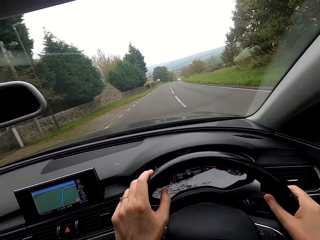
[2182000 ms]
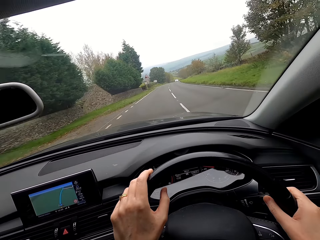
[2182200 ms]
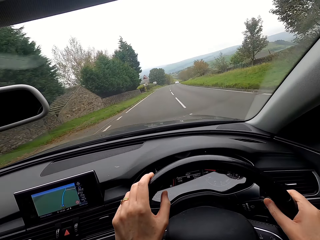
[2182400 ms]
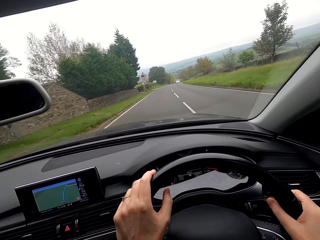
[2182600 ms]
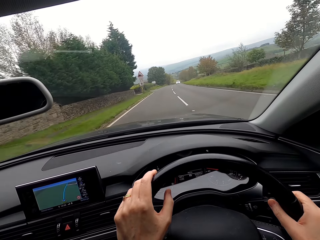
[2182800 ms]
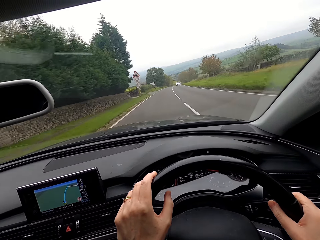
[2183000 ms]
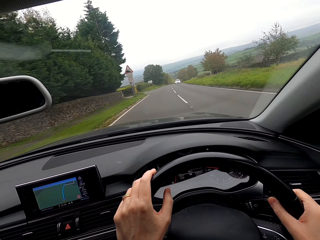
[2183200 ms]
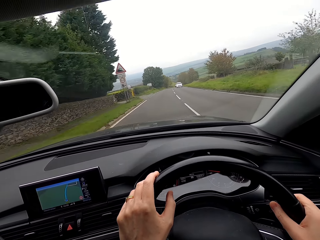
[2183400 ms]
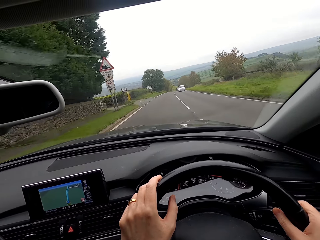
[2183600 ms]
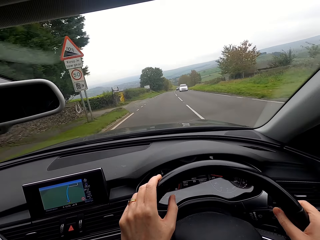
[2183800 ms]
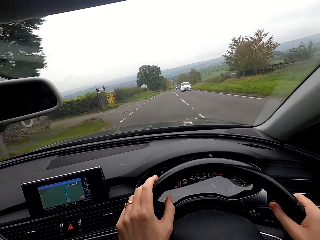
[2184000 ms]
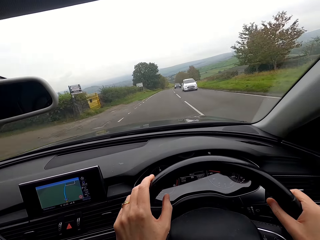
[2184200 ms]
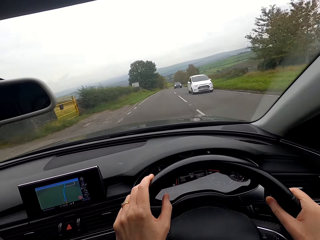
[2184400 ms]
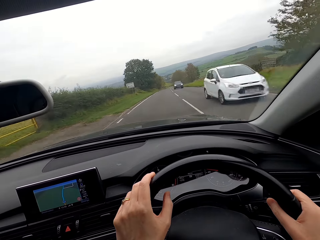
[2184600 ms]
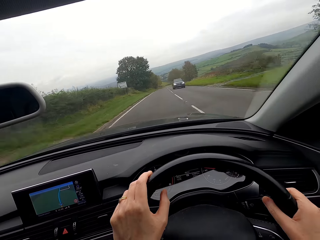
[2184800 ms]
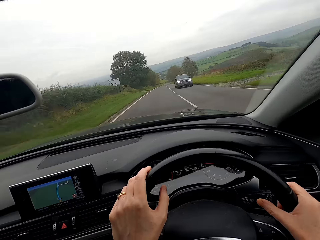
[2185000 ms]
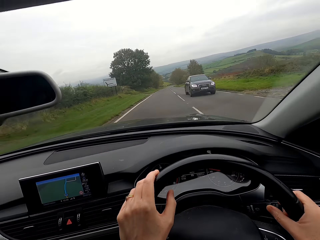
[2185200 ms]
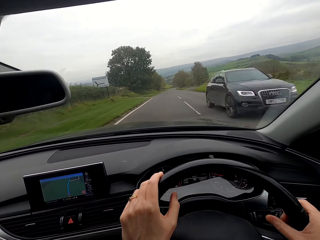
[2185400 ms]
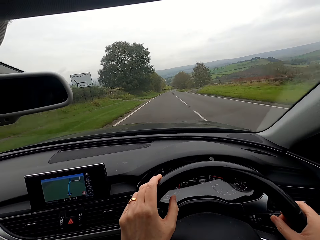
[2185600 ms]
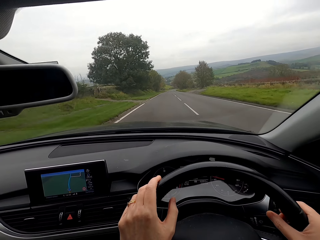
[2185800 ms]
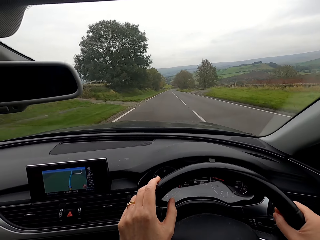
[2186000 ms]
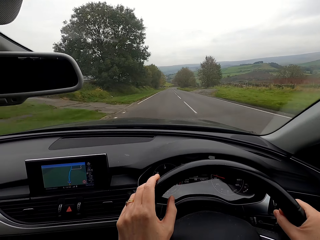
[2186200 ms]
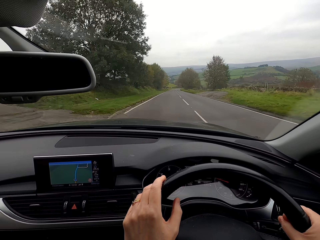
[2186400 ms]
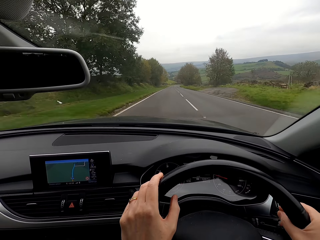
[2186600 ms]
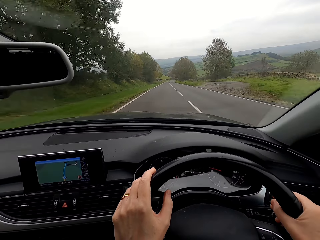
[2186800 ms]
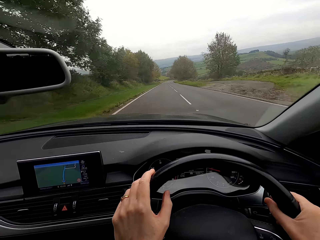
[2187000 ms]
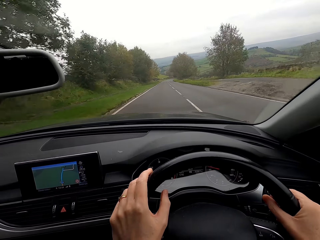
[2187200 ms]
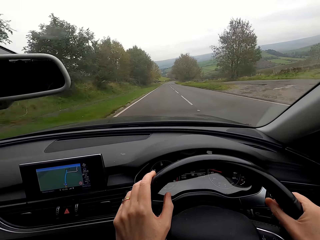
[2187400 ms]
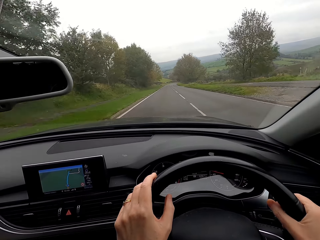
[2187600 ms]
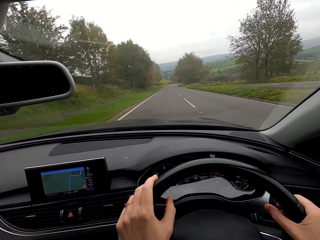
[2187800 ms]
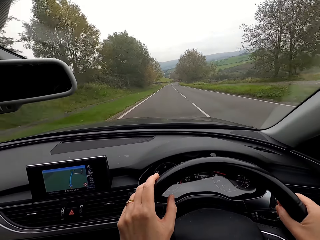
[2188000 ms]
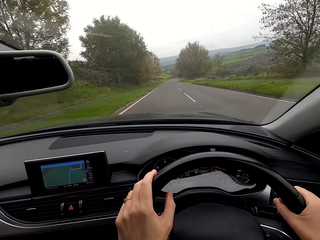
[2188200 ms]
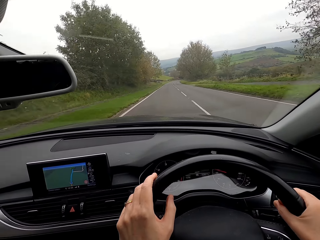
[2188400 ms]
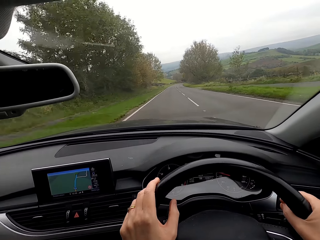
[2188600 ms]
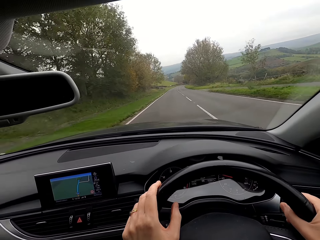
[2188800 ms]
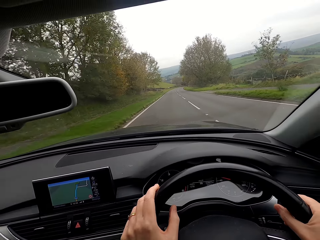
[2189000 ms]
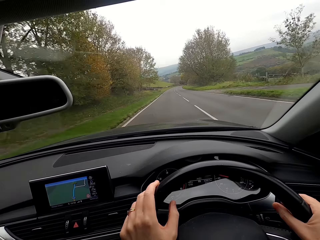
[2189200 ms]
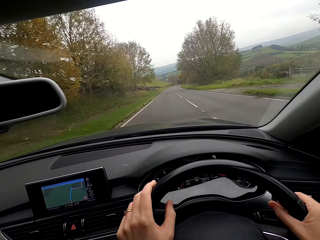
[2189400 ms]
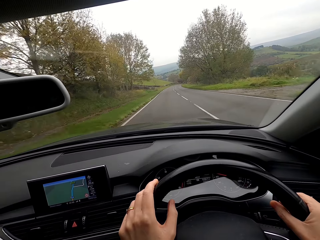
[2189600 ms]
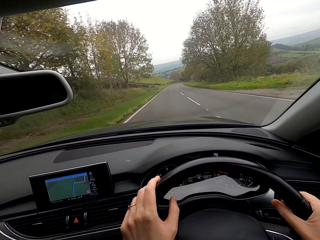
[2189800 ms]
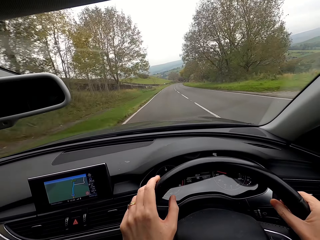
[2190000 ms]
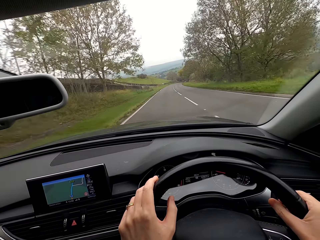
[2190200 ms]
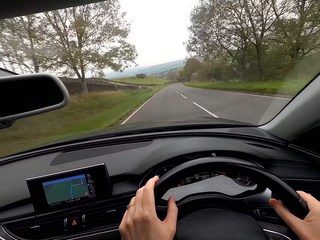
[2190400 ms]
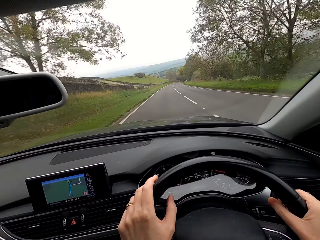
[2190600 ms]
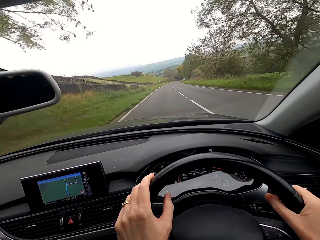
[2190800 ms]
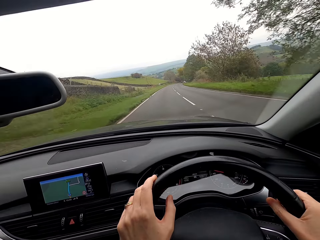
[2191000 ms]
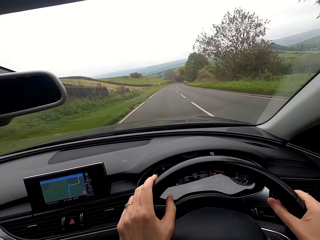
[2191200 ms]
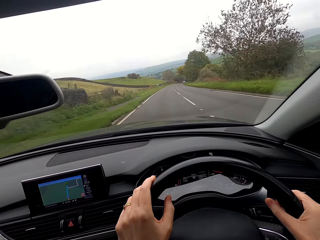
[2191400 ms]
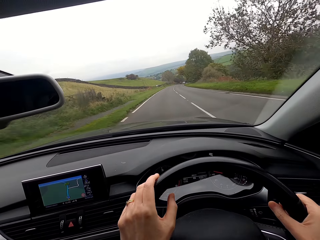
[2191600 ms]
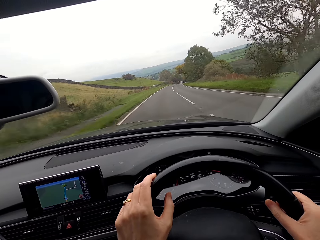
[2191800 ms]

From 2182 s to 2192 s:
A white car drives past the camera wearer. A black car drives past them.

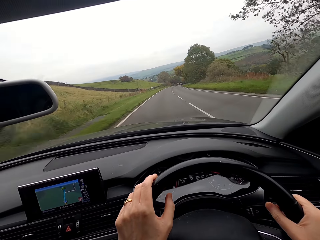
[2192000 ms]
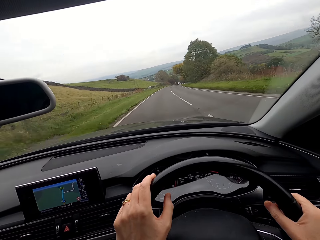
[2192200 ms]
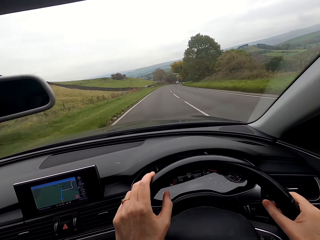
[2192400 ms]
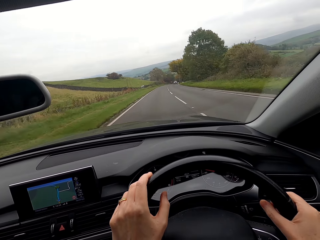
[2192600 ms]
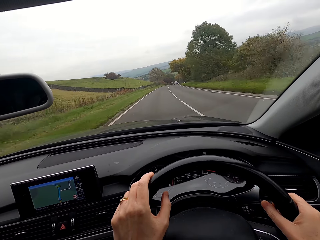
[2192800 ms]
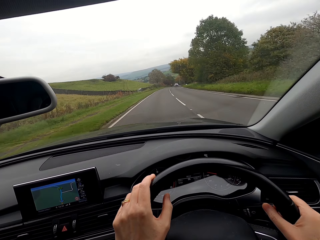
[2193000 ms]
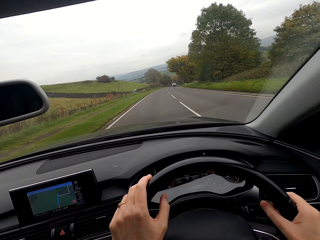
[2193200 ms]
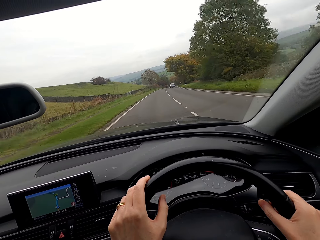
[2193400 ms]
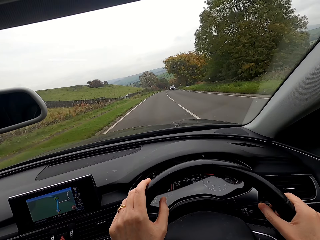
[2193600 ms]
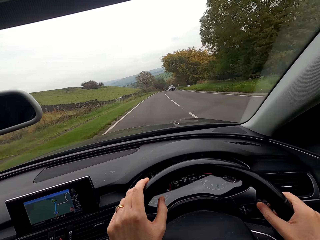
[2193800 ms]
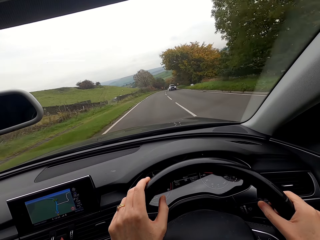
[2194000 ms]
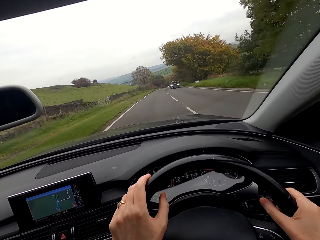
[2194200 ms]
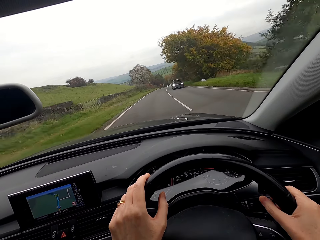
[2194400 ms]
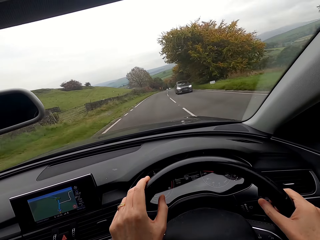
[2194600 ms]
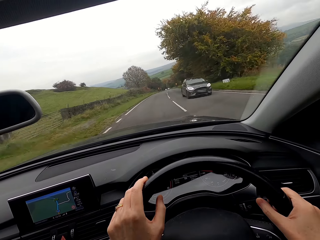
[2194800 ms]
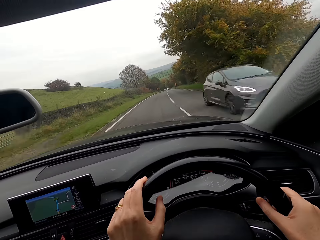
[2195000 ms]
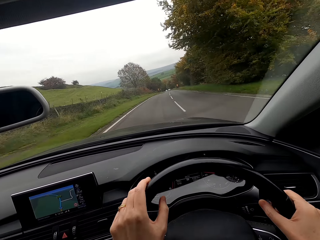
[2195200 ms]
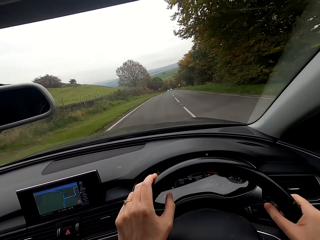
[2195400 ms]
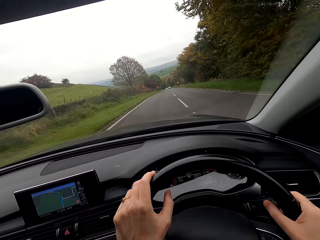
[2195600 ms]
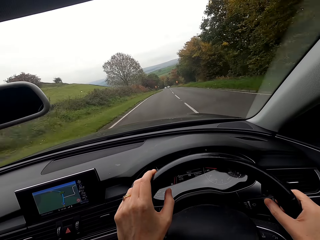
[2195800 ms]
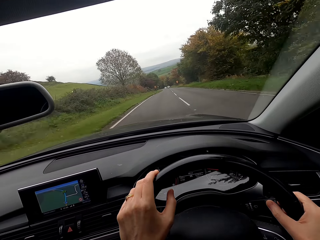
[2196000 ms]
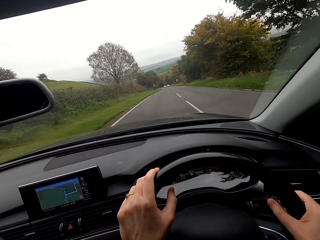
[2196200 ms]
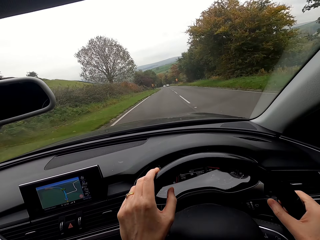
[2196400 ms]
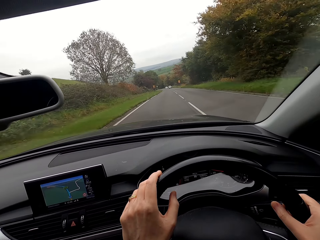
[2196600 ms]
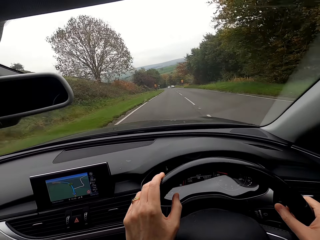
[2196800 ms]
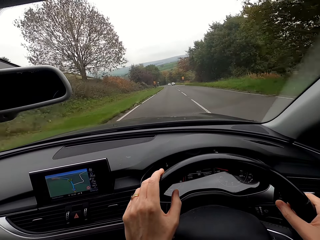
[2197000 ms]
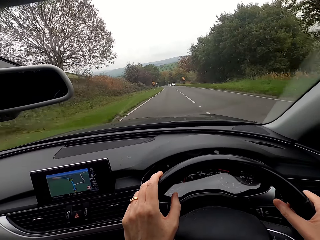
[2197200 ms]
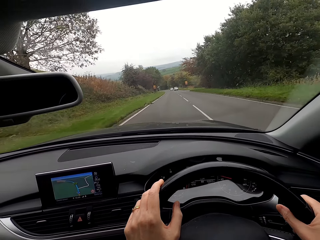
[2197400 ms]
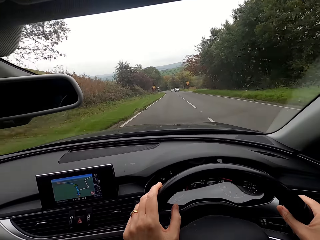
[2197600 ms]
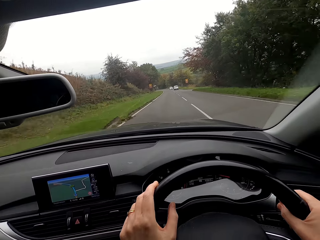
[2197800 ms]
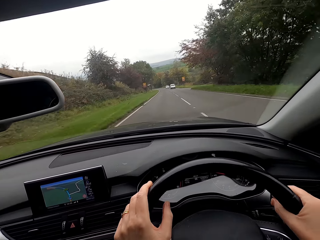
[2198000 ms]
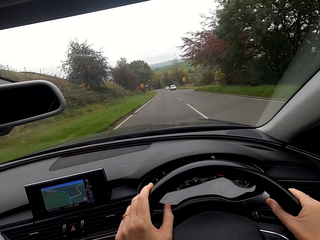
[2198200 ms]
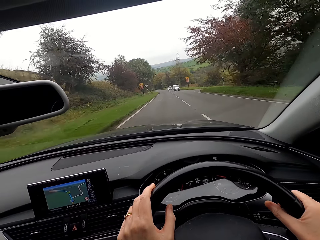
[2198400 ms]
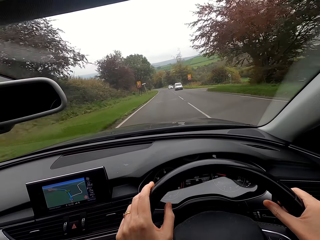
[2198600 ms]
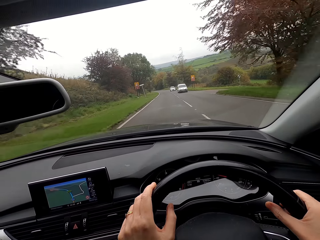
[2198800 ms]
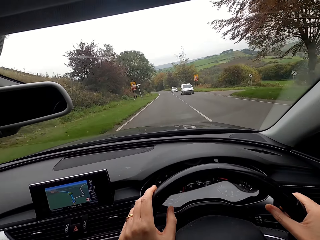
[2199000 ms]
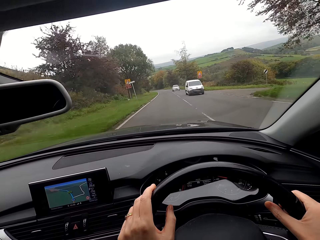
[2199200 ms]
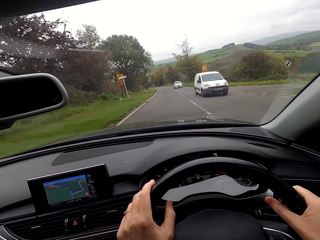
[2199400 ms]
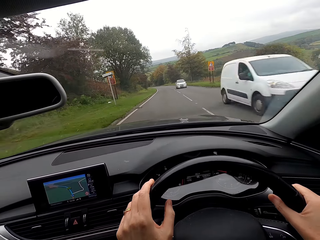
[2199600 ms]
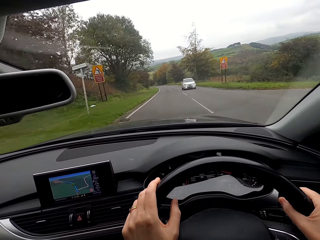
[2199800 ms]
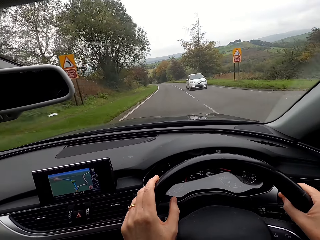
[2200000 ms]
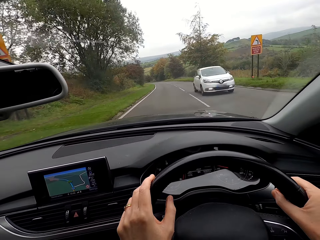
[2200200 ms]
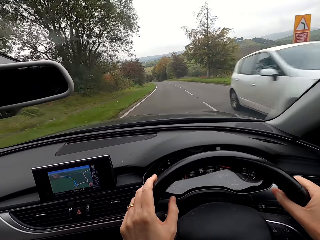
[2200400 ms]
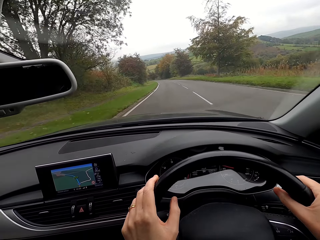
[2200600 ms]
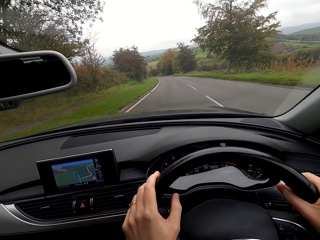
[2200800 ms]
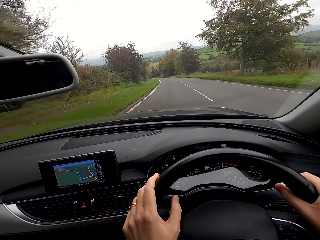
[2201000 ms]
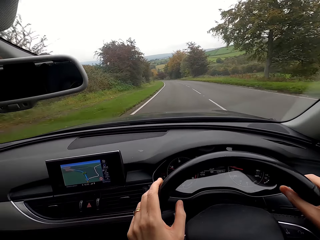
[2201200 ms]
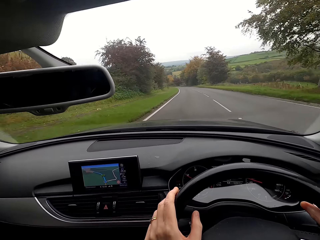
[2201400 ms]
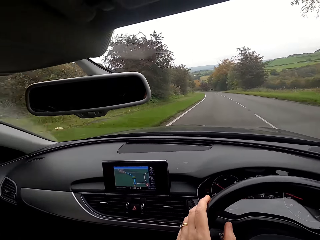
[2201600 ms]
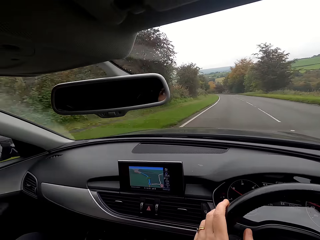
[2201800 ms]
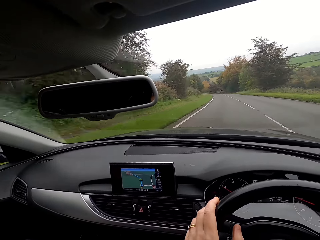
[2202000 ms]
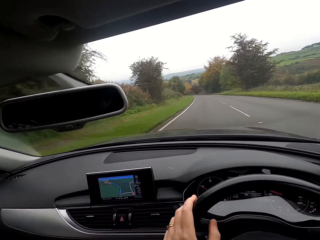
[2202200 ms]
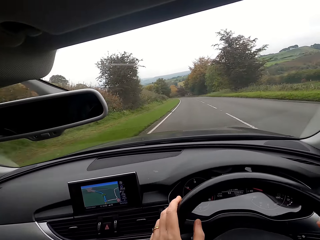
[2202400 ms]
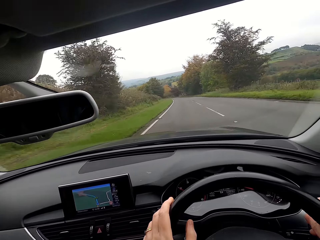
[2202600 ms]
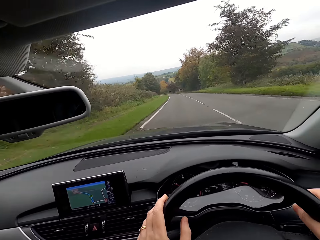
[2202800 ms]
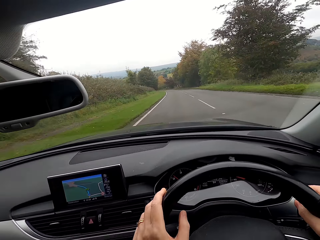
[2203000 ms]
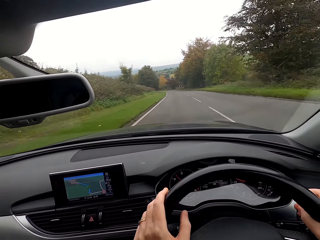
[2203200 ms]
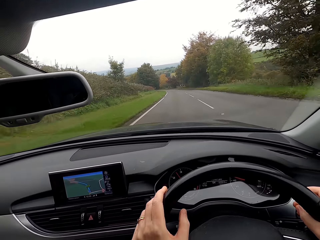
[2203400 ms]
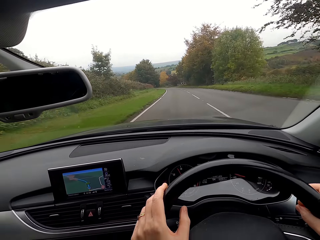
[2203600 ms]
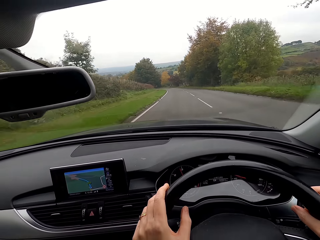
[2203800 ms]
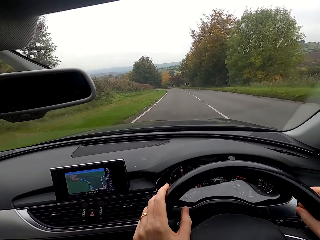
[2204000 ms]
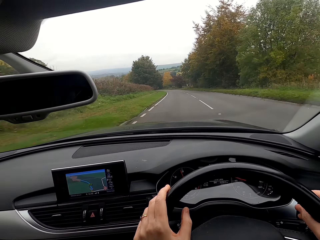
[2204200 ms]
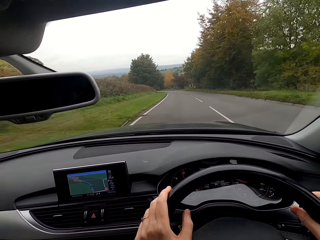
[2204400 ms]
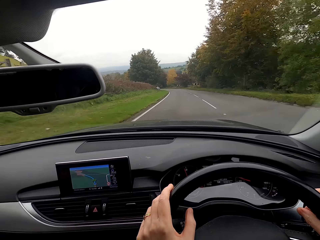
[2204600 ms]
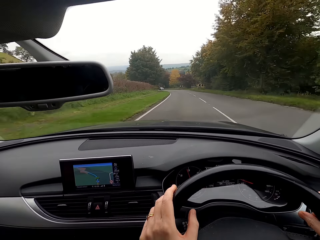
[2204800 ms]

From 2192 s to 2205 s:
A black car drives past the camera wearer. A white bus drives past them. A white car drives past them.
